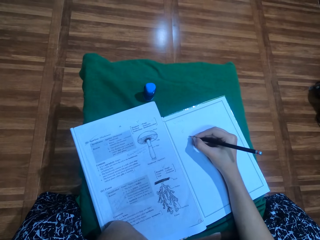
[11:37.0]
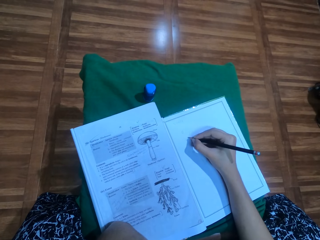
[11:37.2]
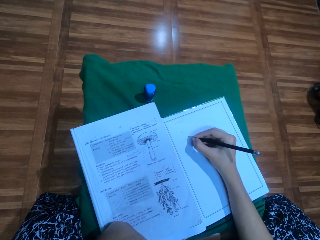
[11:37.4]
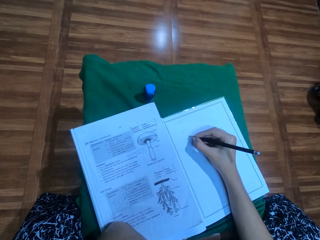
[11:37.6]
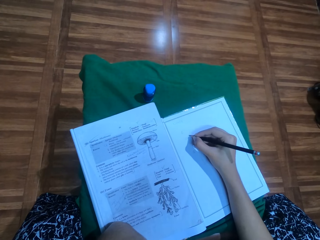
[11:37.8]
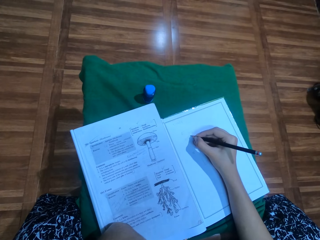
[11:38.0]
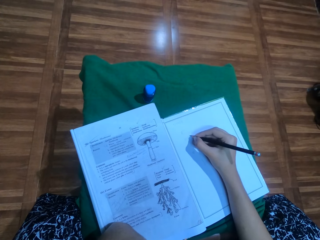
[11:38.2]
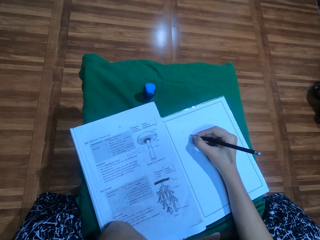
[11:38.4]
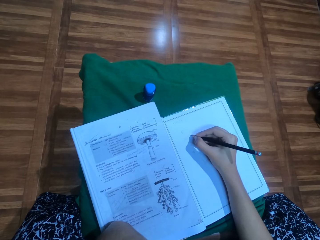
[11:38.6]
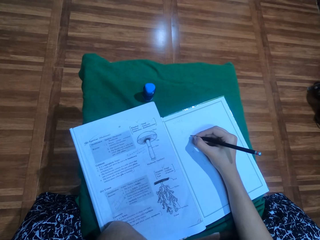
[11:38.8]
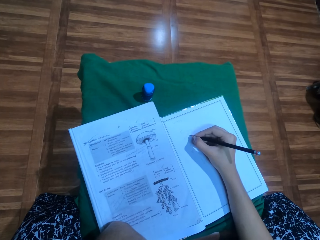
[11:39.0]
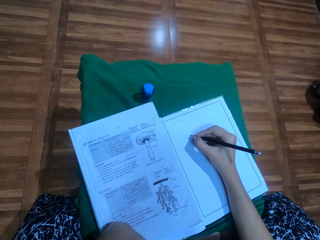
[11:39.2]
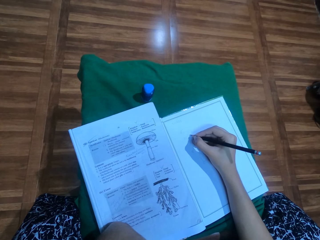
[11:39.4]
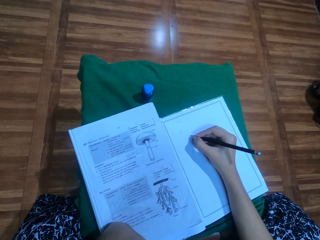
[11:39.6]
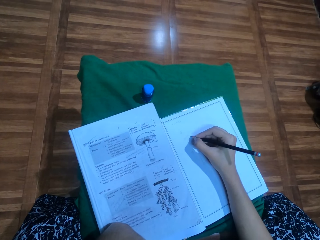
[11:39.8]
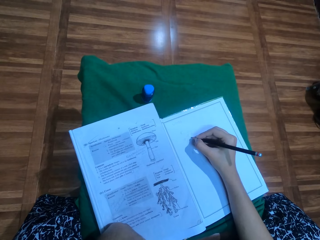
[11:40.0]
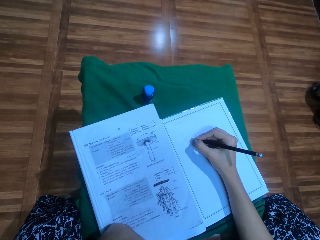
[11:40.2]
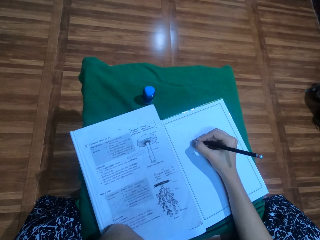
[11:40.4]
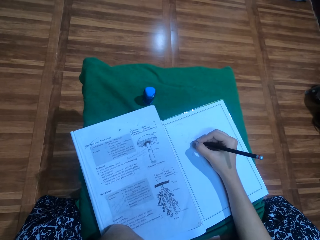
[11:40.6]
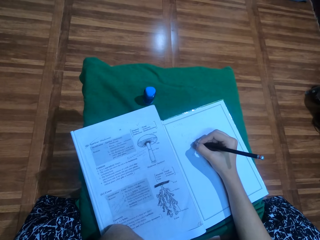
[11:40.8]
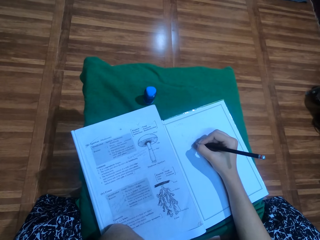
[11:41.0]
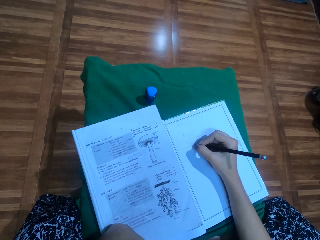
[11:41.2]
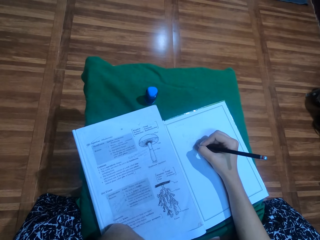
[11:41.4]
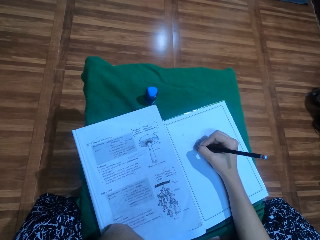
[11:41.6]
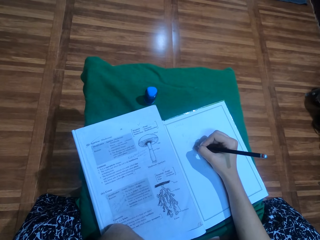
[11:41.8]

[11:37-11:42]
The camera wearer draws on the piece of paper with the pencil.

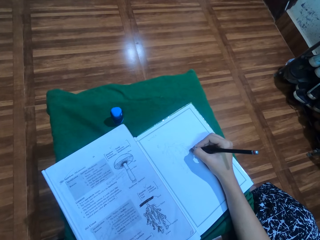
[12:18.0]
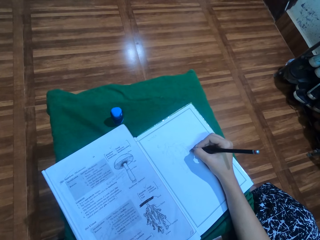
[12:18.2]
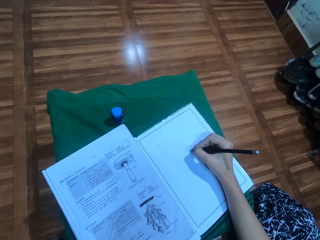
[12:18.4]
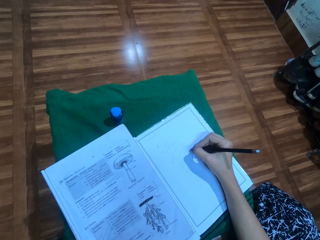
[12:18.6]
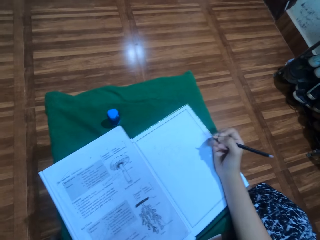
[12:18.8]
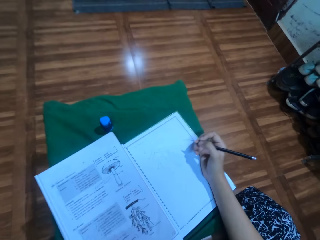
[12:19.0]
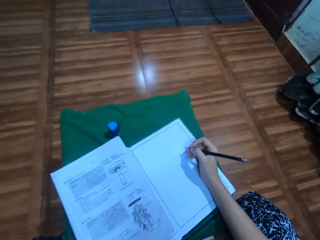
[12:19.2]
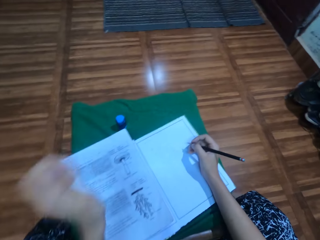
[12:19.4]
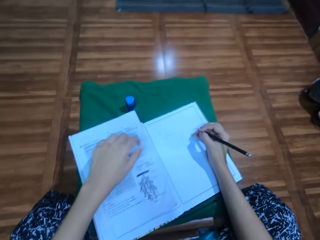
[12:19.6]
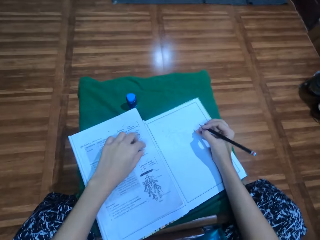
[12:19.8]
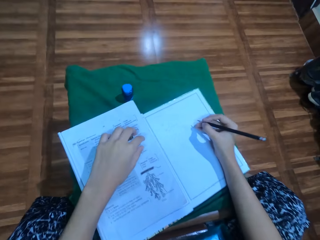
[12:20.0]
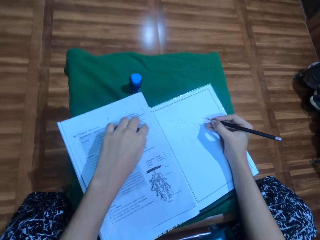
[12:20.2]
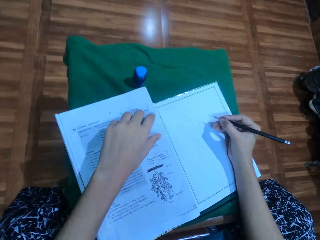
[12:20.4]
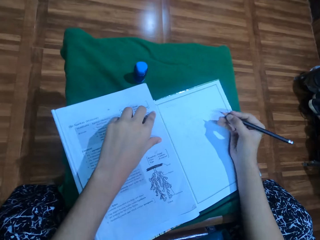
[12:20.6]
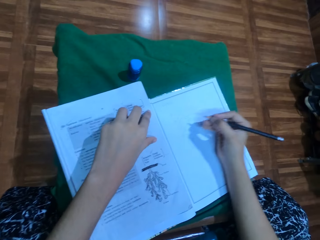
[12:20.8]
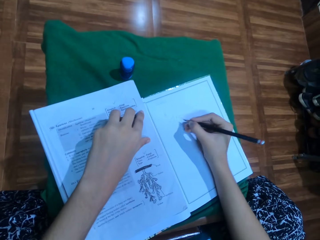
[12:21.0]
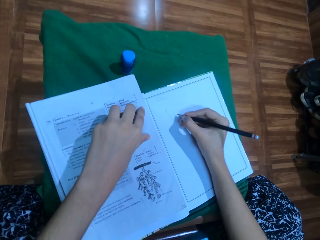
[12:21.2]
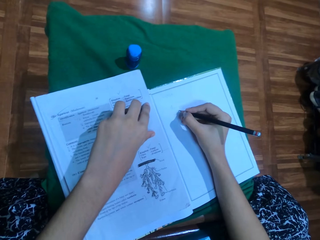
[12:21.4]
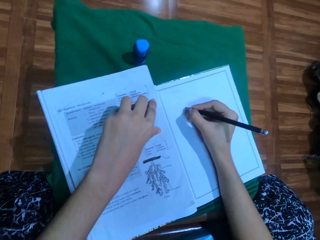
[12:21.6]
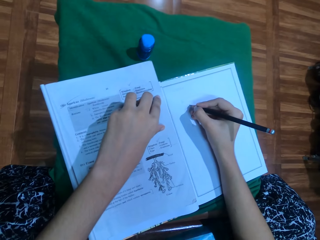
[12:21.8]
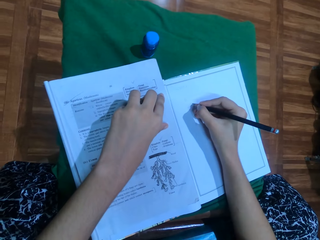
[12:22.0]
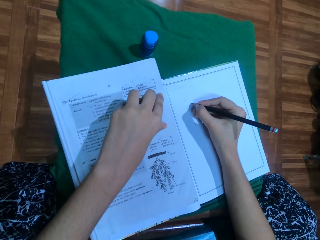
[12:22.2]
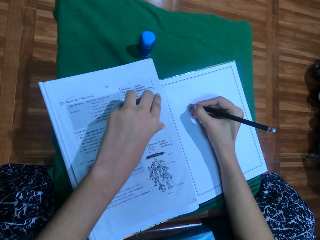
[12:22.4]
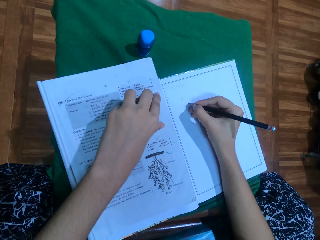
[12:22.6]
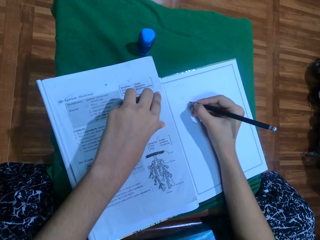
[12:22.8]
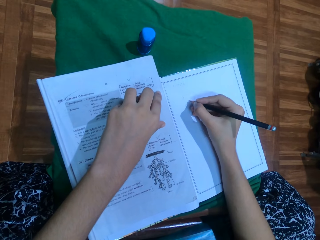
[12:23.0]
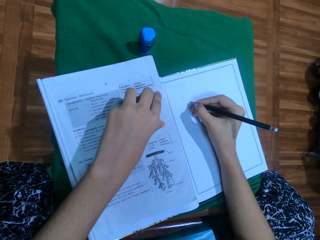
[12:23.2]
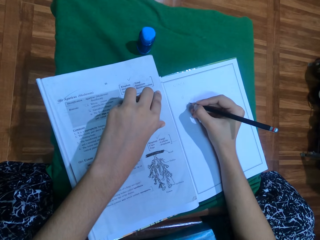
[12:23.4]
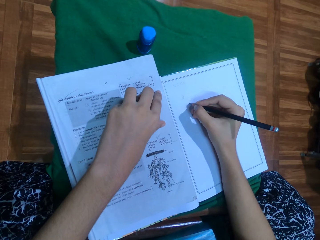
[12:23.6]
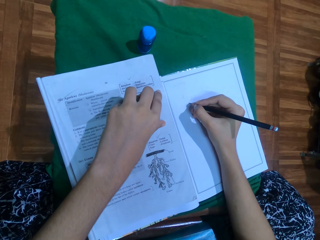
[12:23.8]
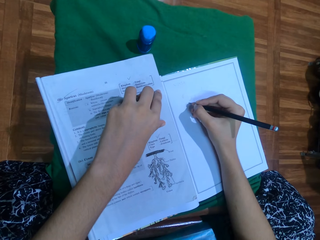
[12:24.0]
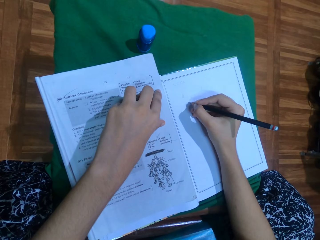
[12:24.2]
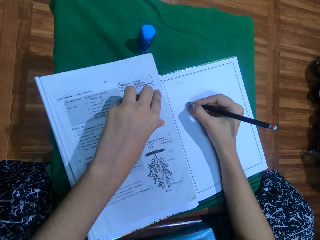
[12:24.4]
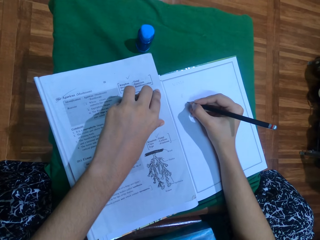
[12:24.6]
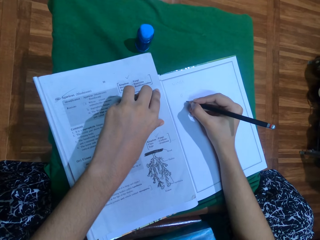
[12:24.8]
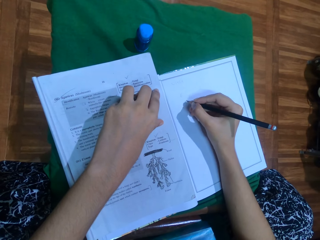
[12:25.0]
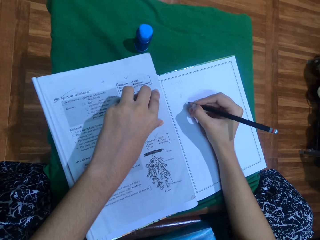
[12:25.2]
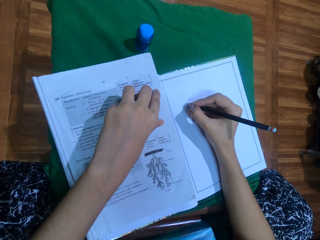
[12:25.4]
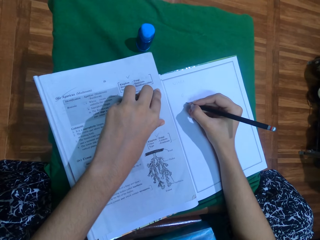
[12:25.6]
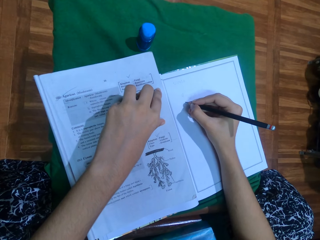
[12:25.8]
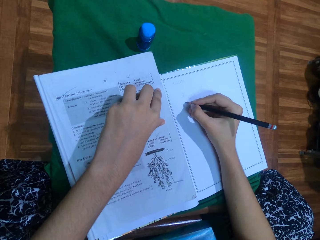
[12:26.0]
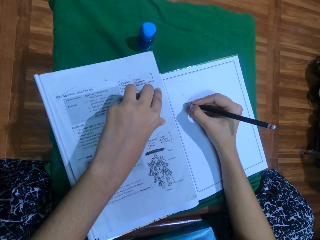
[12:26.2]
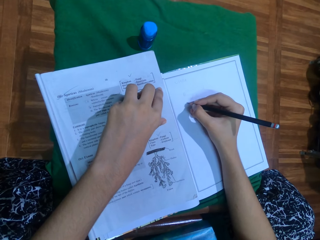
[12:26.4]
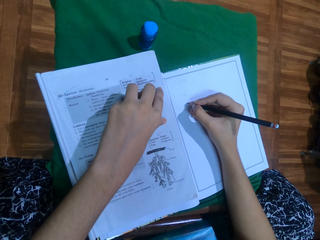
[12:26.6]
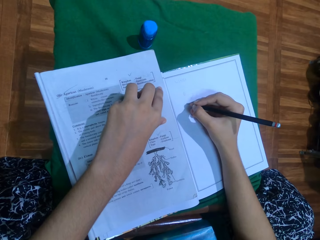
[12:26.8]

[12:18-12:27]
The camera wearer holds onto the piece of paper. They place the left hand on the book. They draw on the piece of paper with the pencil.

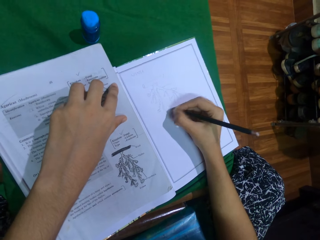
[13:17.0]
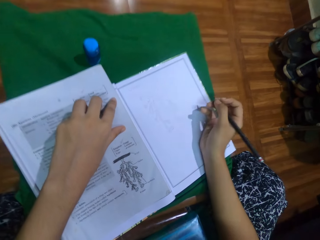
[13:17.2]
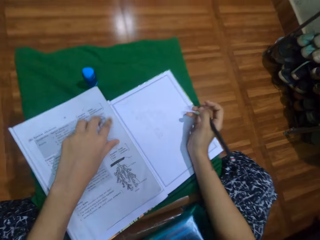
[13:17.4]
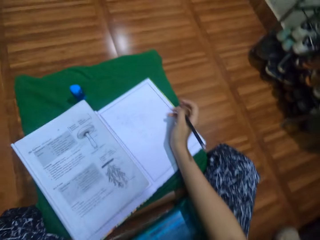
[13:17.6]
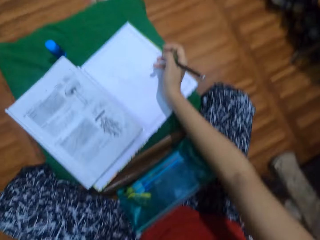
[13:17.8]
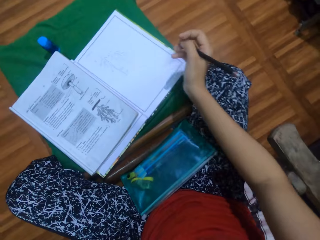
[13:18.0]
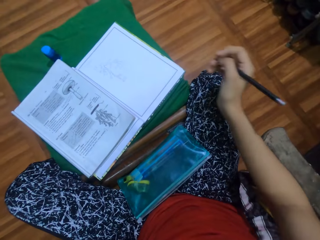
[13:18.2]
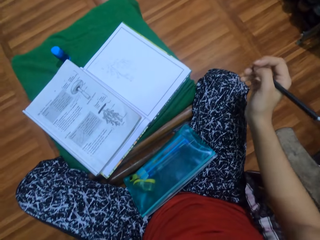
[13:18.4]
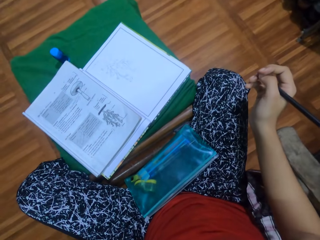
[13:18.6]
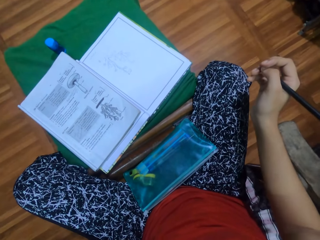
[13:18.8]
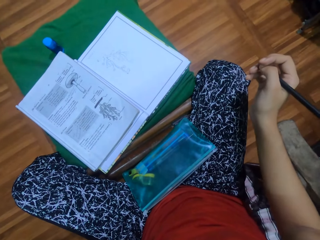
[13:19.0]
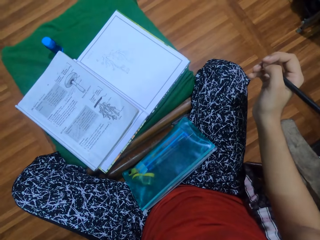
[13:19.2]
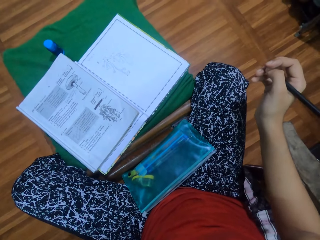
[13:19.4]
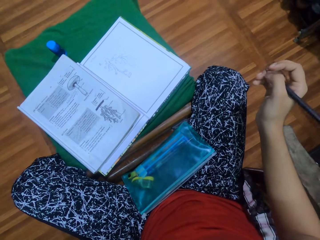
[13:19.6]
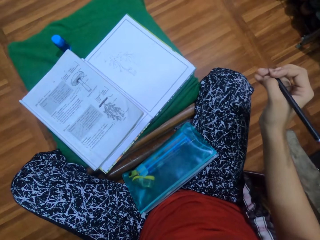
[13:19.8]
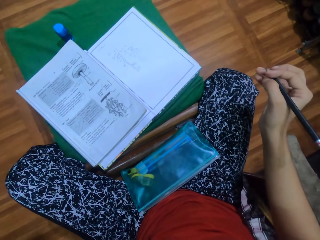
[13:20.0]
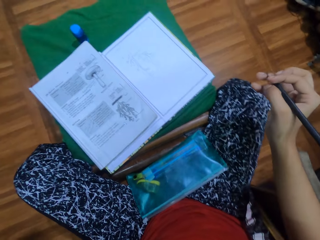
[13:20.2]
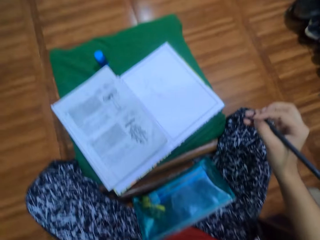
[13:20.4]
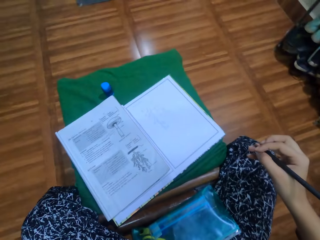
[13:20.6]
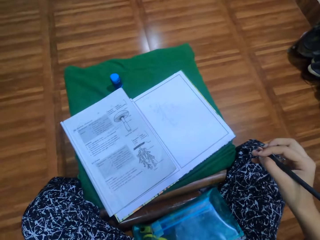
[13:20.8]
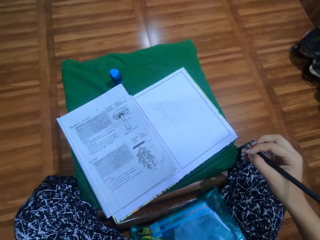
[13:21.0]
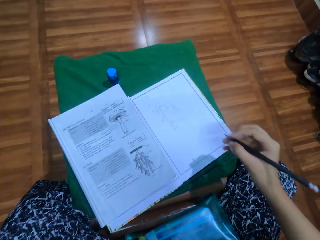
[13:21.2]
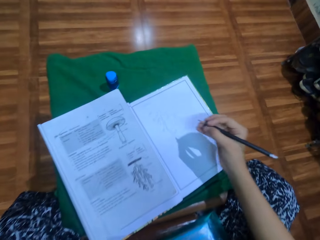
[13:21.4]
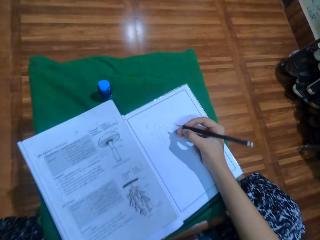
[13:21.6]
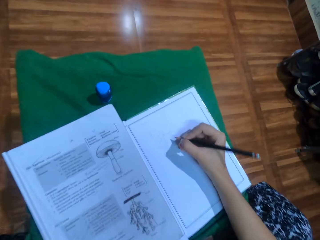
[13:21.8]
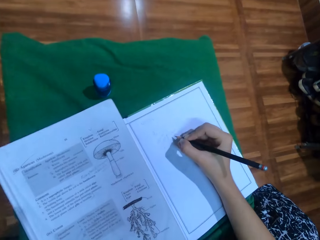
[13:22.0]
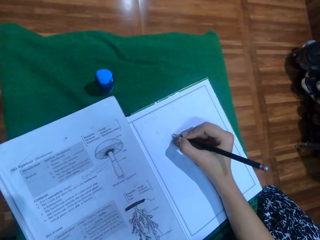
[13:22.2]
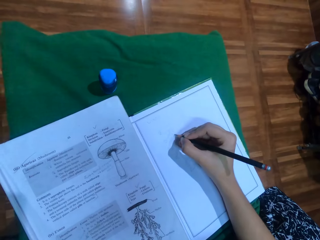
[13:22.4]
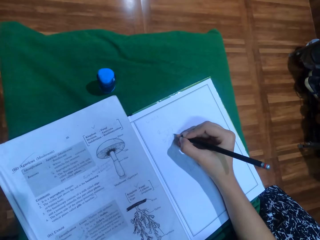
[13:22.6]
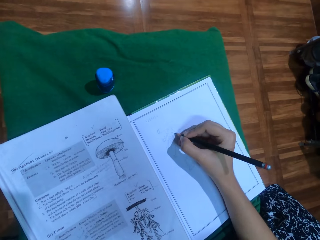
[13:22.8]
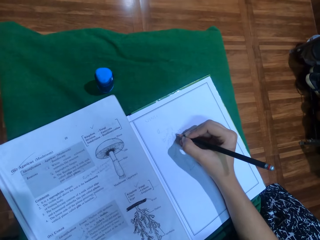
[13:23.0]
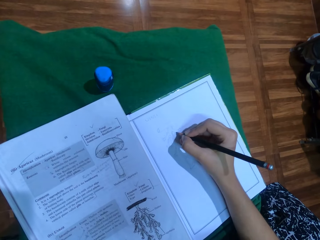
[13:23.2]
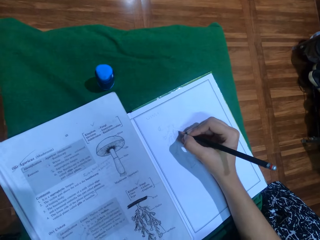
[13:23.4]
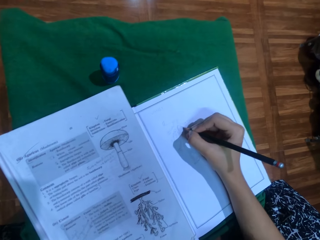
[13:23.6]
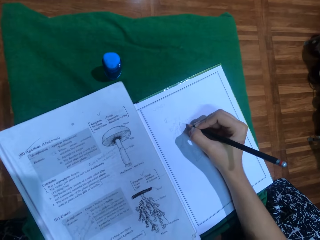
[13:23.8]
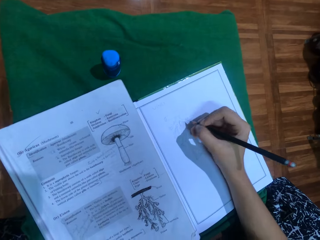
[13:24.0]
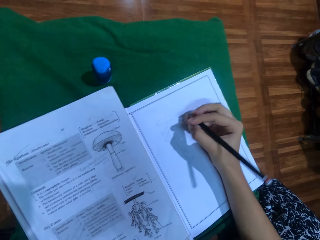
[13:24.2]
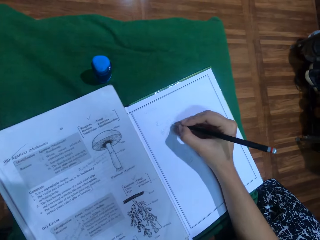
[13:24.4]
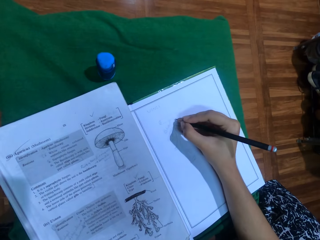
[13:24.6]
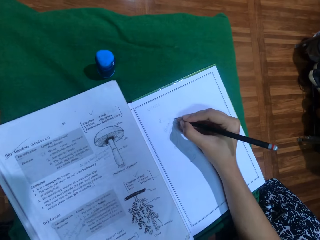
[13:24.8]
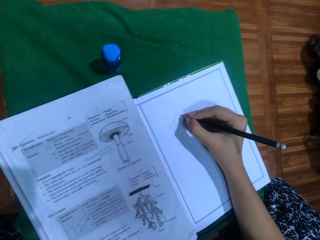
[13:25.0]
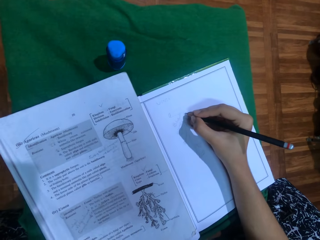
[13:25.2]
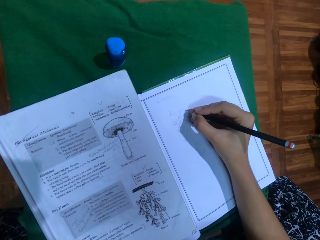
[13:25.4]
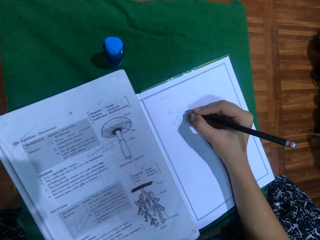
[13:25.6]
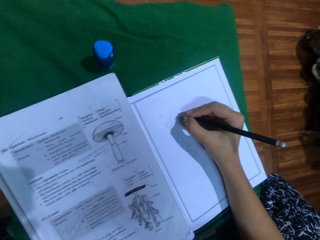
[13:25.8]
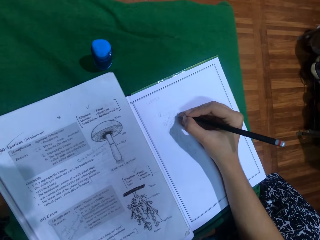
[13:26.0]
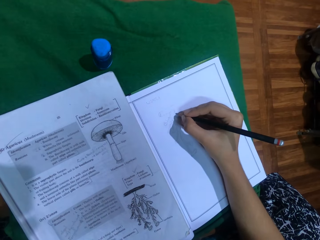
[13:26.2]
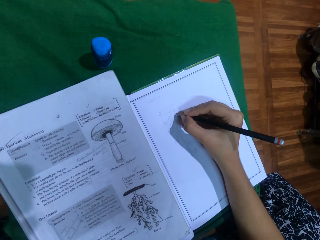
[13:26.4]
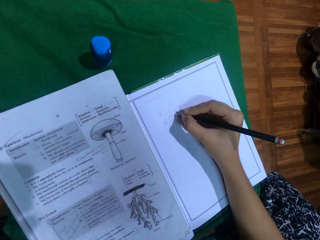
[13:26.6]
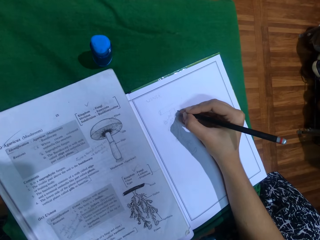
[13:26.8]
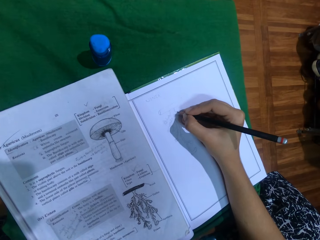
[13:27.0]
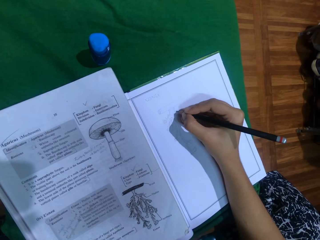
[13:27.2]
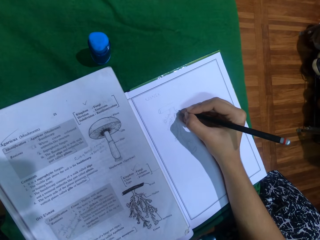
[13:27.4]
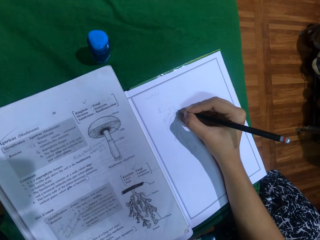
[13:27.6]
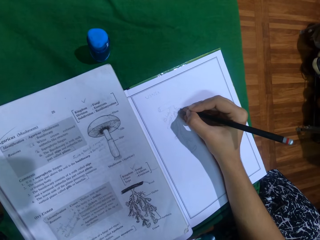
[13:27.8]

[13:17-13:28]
The camera wearer adjusts the camera. They draw on a book.
